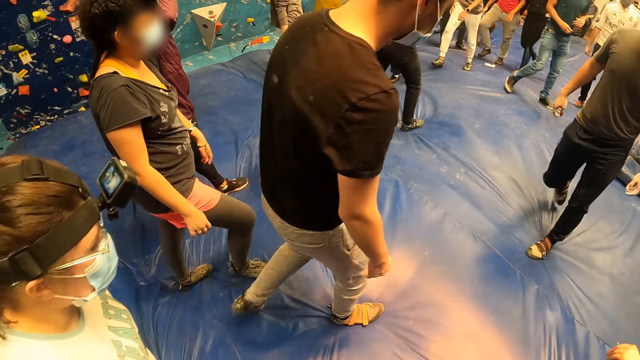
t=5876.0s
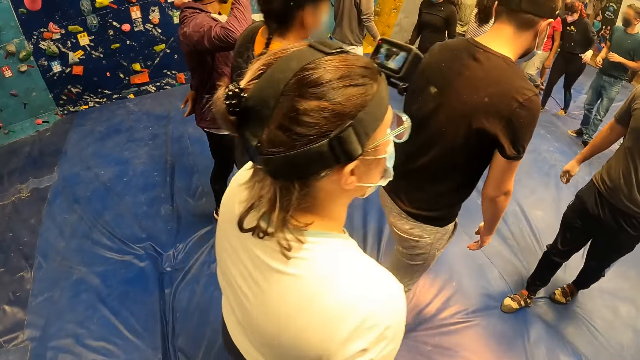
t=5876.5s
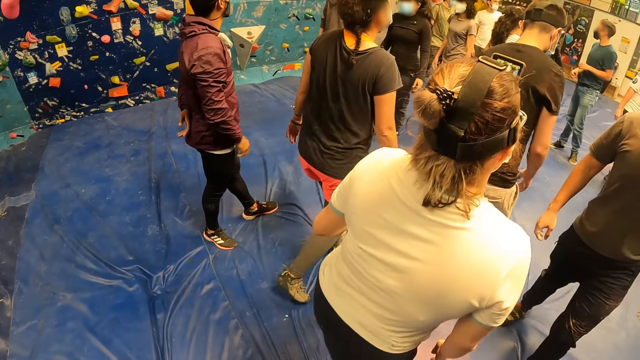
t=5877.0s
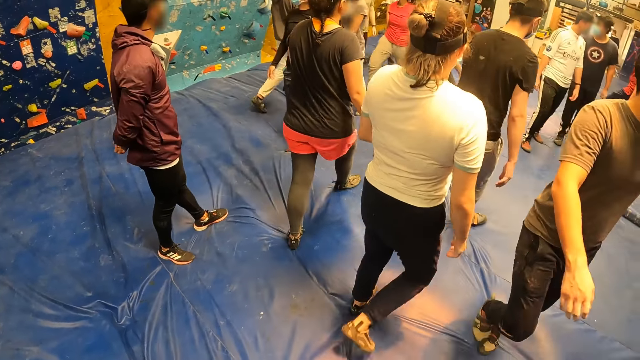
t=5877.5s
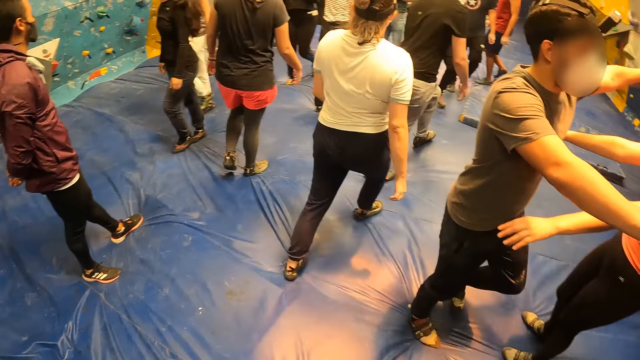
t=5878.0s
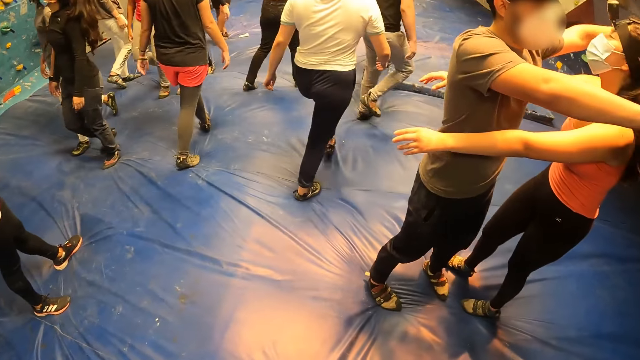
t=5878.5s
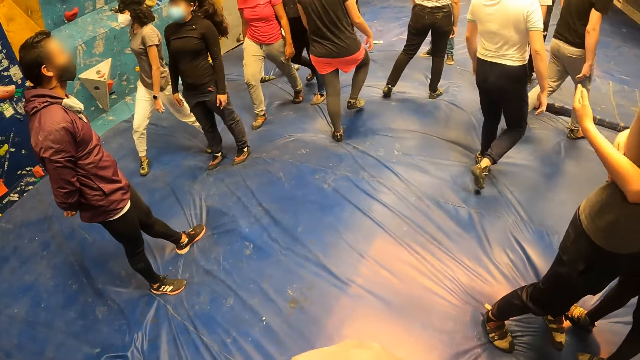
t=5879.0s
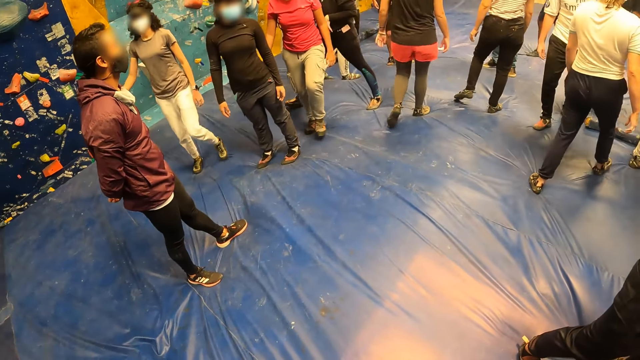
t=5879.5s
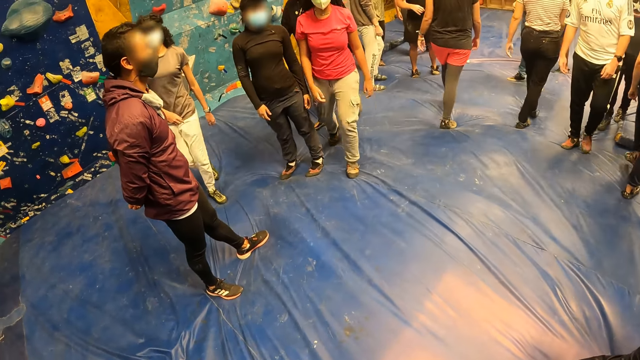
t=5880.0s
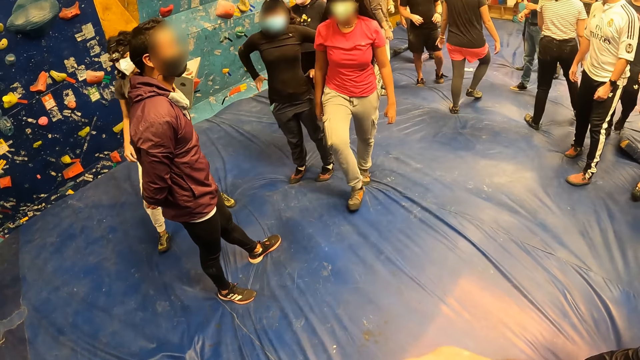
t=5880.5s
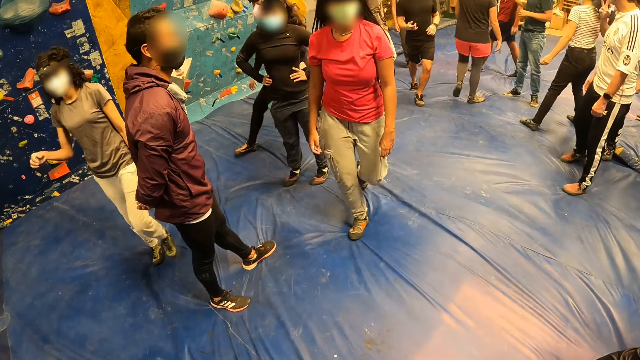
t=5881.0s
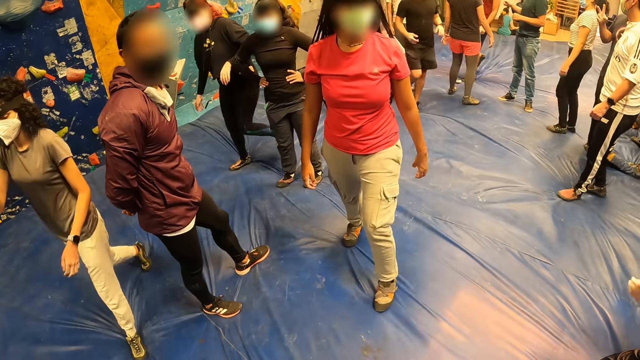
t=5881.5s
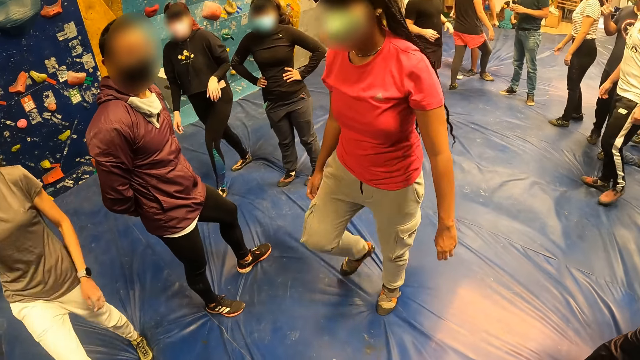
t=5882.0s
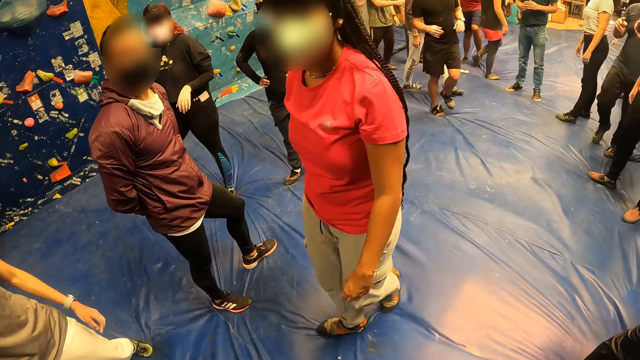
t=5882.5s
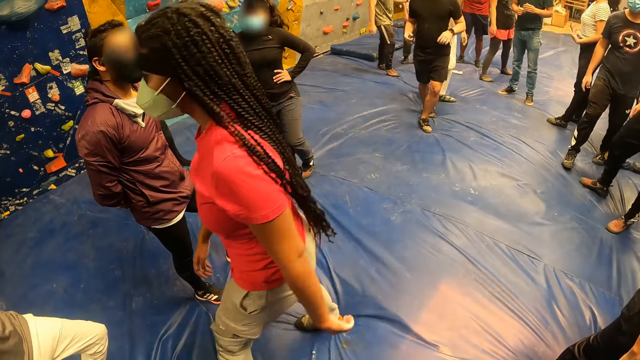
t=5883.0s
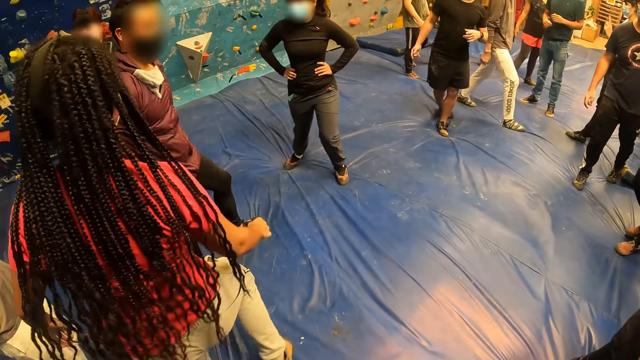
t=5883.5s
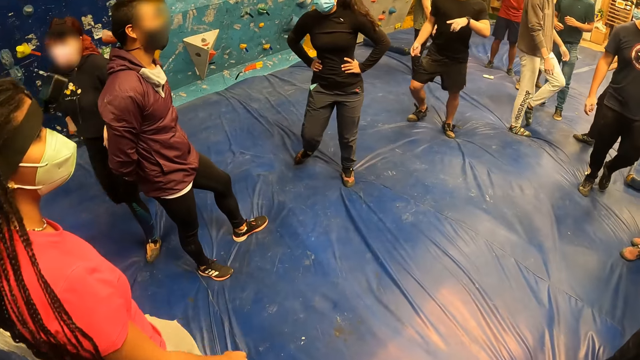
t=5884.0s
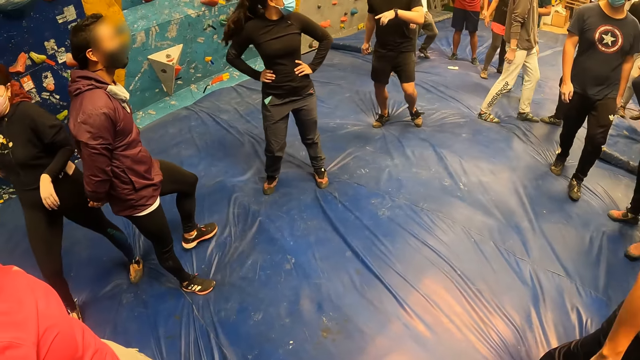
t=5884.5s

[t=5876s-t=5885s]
The woman walks away from the camera wearer. A person hugs another person.

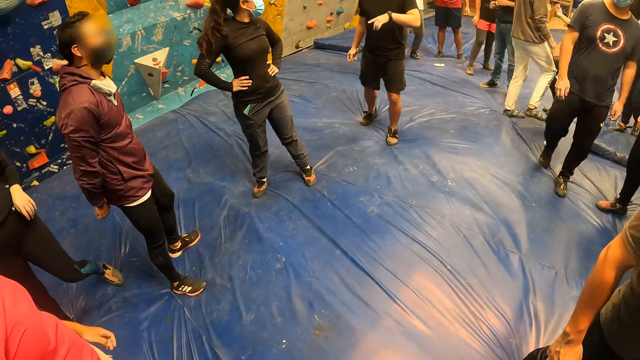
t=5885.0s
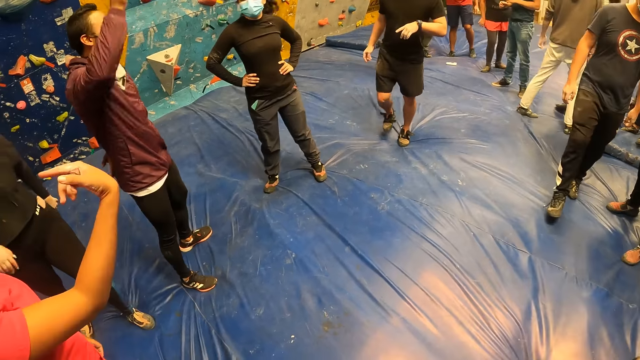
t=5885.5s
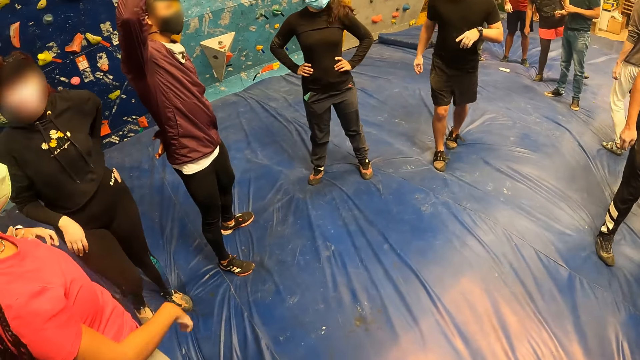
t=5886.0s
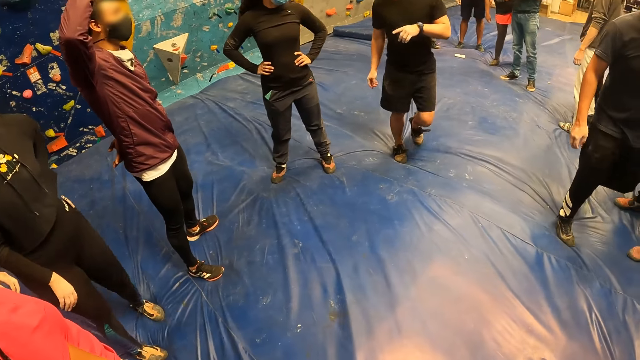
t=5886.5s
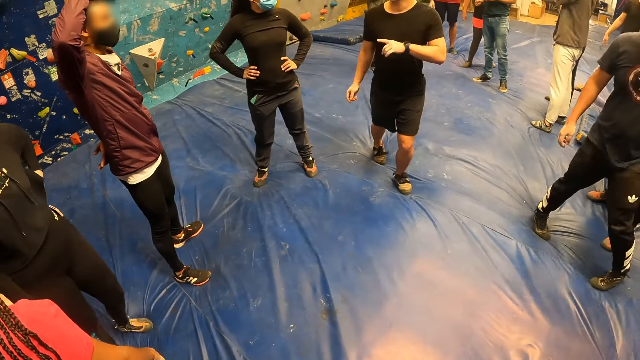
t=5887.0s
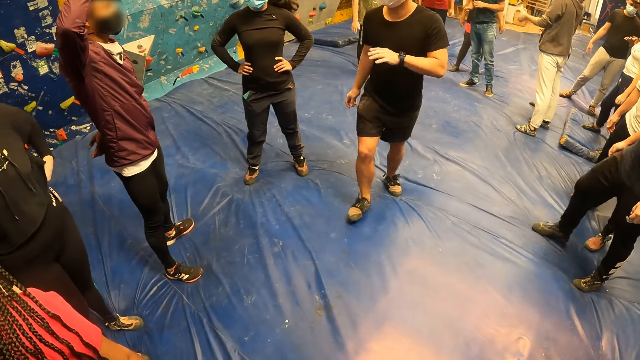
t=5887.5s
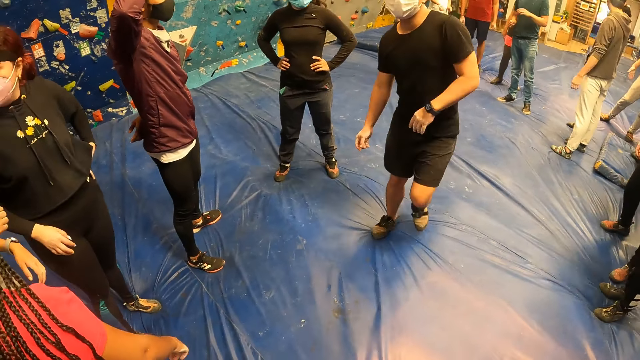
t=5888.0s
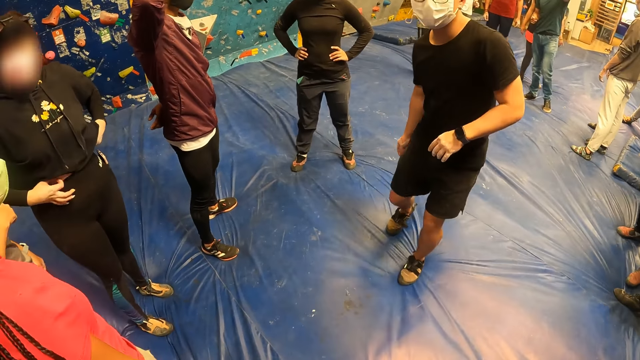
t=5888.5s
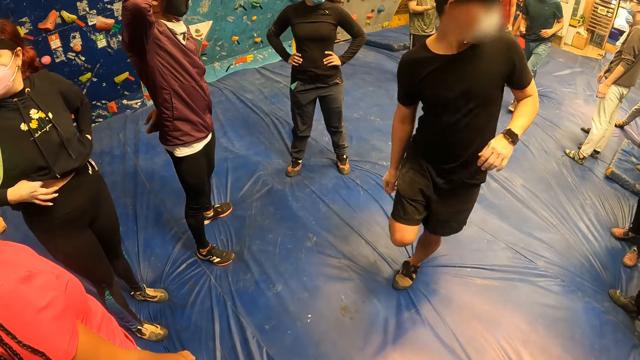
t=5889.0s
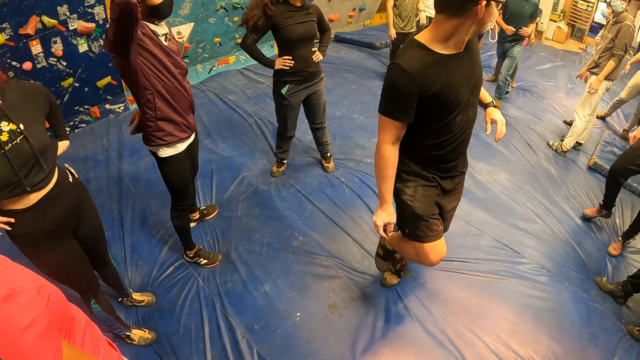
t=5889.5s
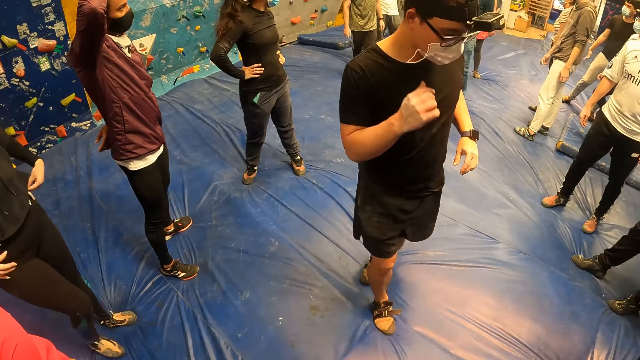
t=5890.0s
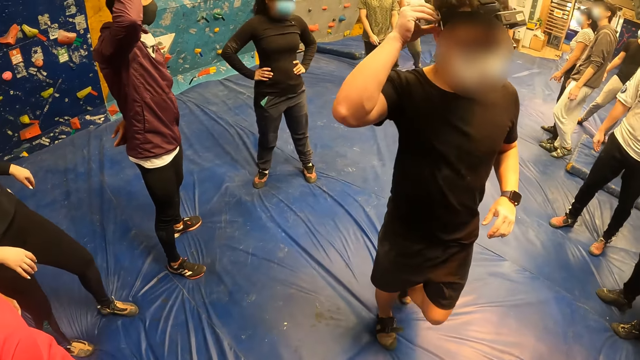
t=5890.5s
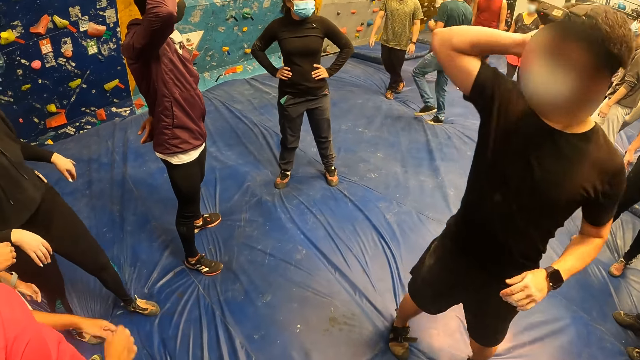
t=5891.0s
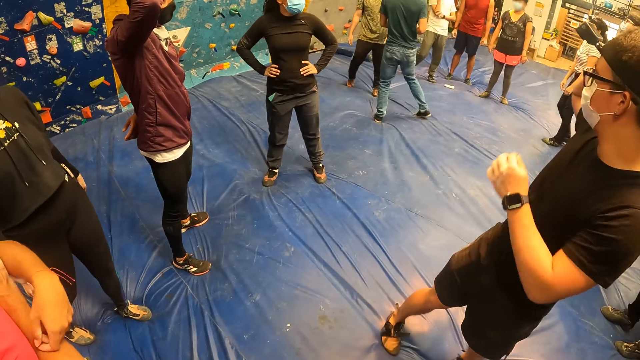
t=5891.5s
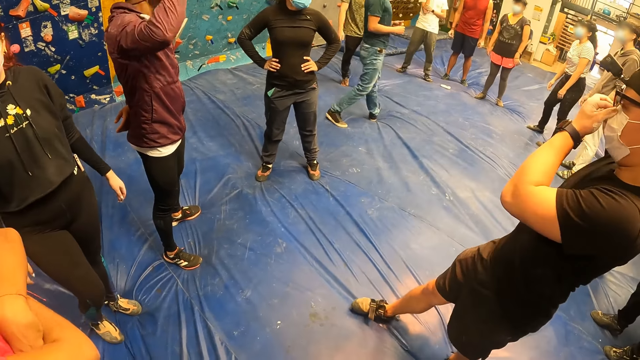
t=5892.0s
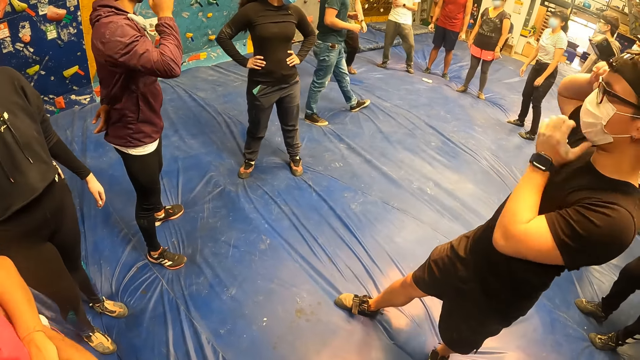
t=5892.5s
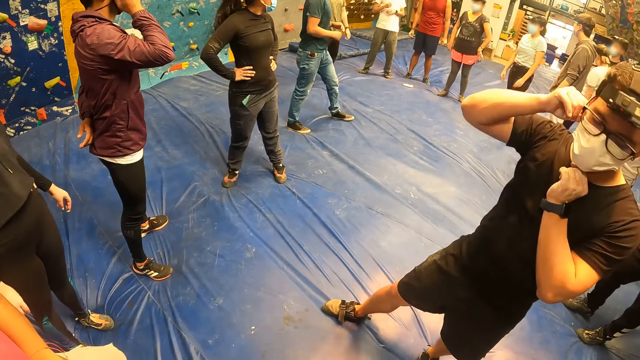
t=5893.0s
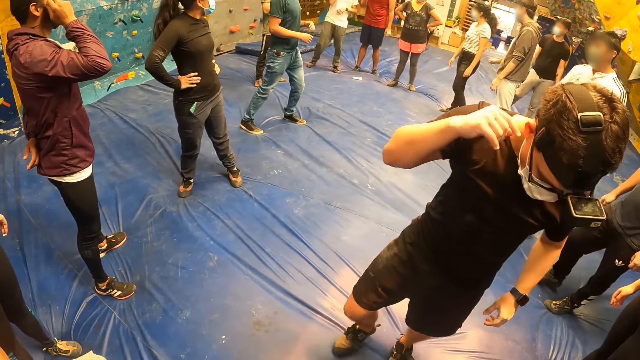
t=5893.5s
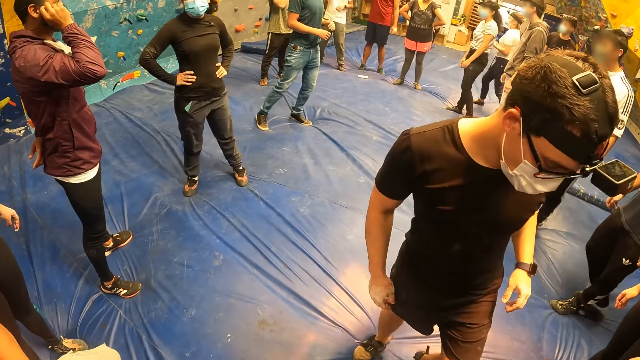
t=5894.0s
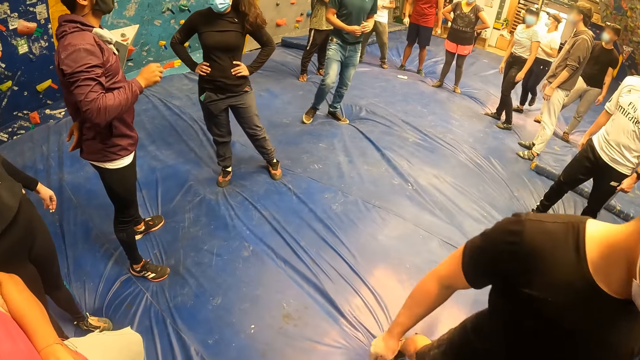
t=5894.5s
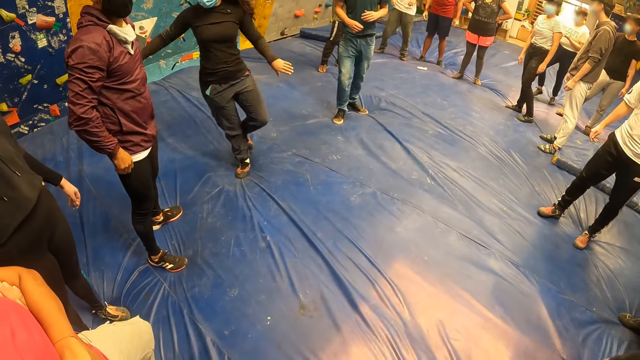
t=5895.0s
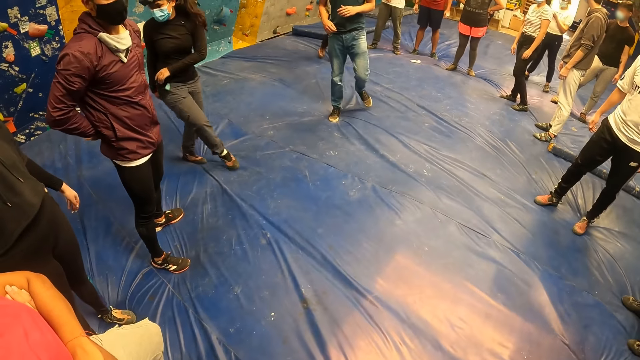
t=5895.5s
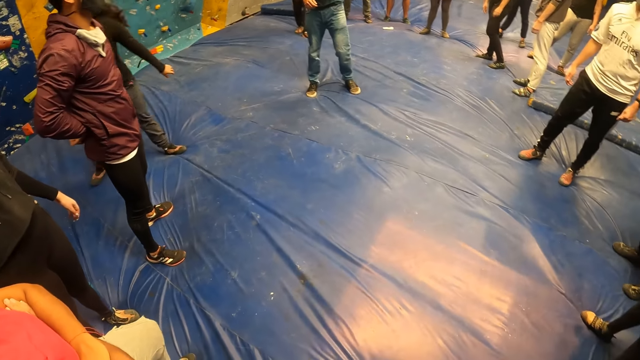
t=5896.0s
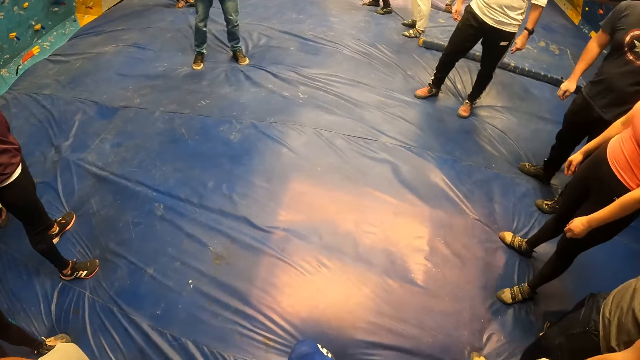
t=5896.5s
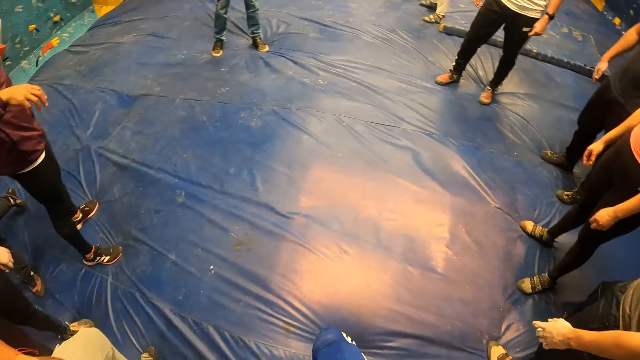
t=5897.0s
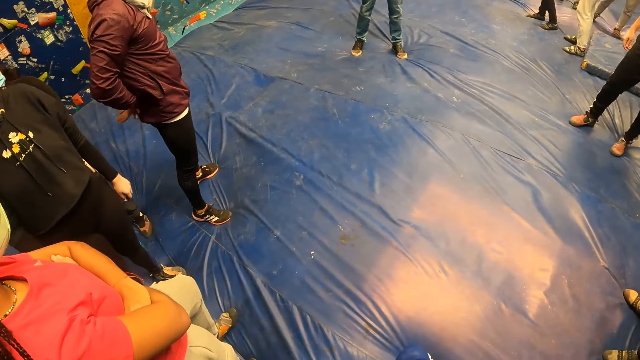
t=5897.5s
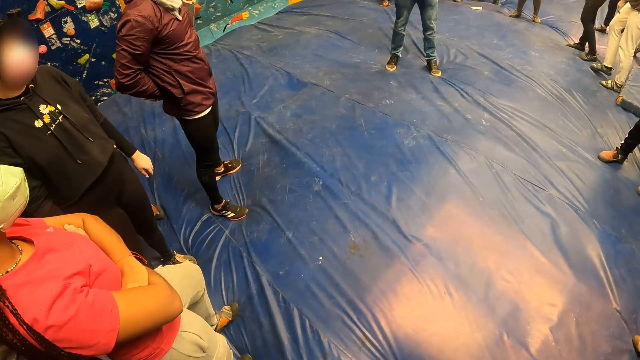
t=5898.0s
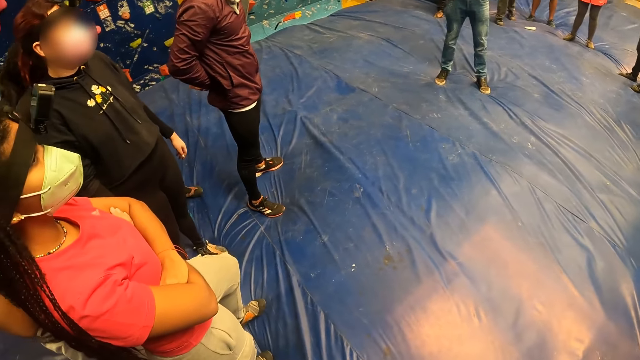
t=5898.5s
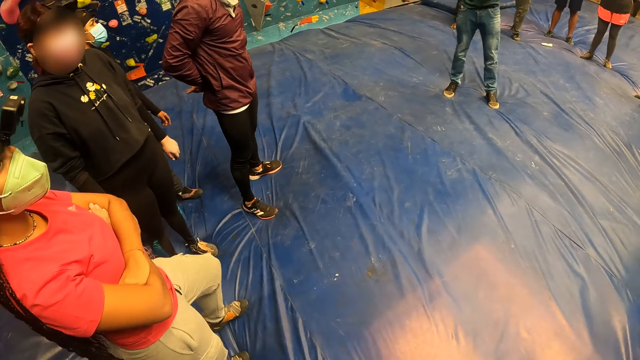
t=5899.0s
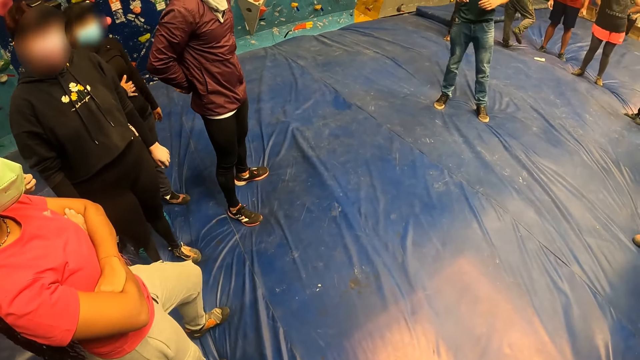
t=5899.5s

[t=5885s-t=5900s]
A person moves to the face. Another person moves the hand up. A third person moves her trouser. A fourth person walks towards a fifth person. The fourth person moves the mask. The second person moves the hand to the mask. A sixth person walks to the back of the third person. The second person moves the hand to the back.
